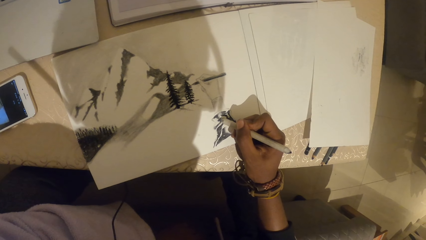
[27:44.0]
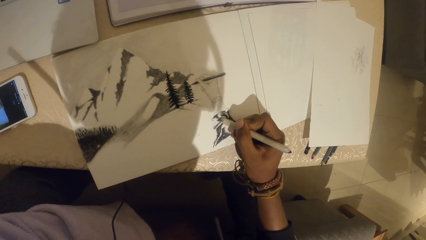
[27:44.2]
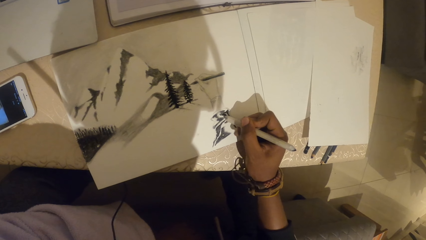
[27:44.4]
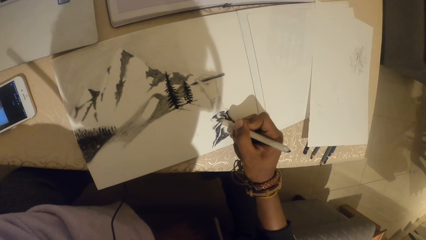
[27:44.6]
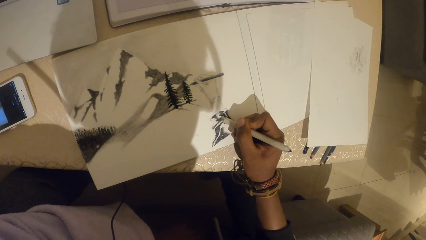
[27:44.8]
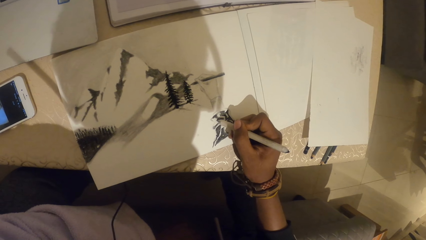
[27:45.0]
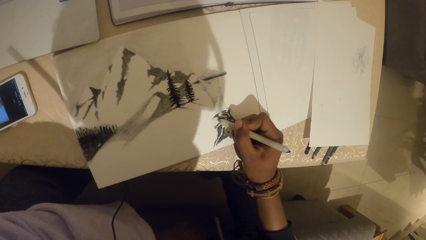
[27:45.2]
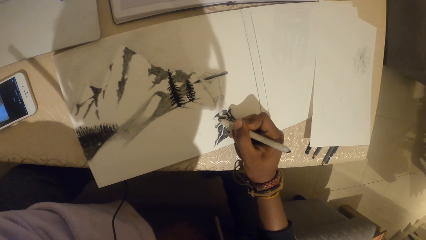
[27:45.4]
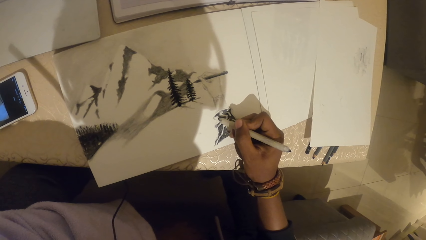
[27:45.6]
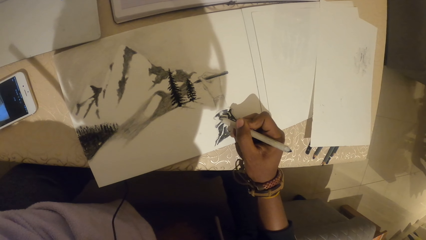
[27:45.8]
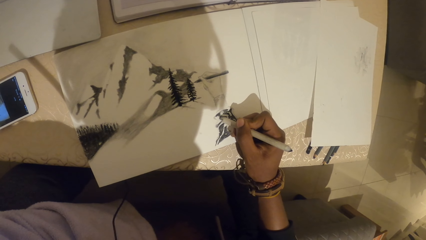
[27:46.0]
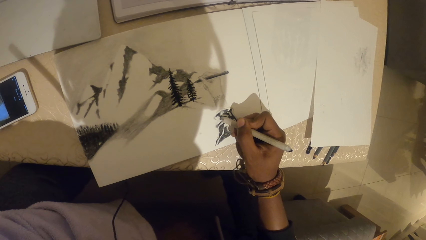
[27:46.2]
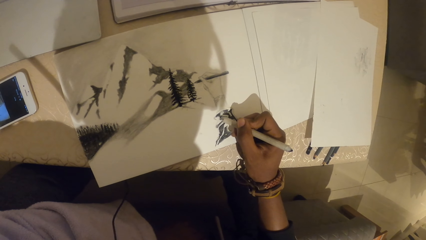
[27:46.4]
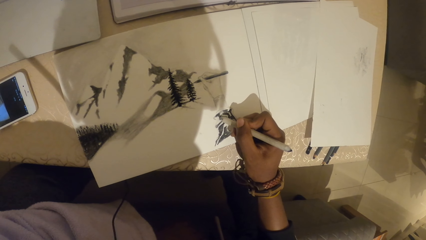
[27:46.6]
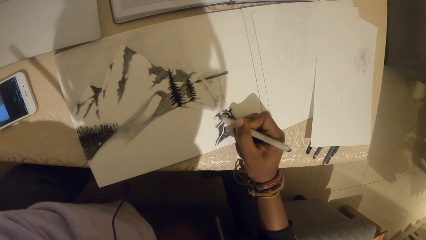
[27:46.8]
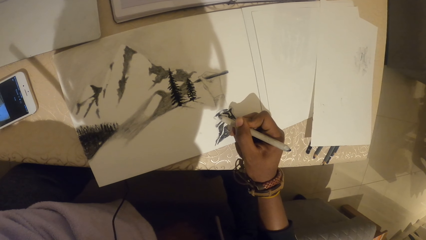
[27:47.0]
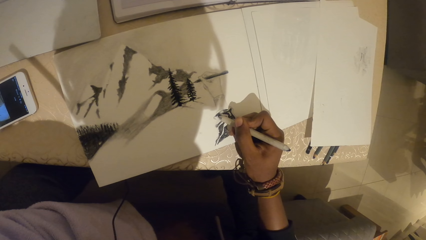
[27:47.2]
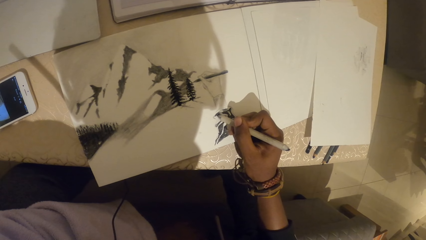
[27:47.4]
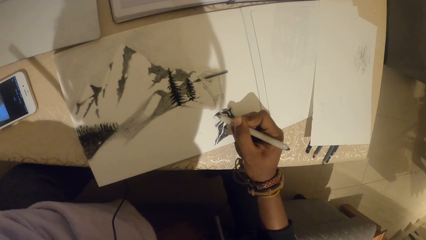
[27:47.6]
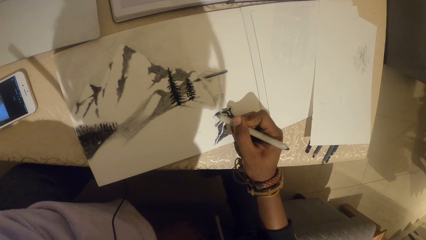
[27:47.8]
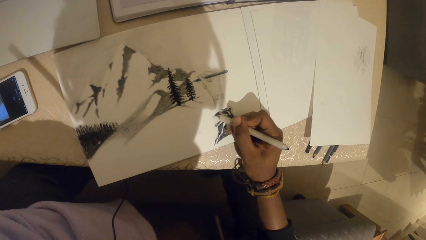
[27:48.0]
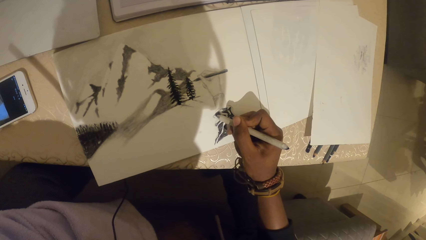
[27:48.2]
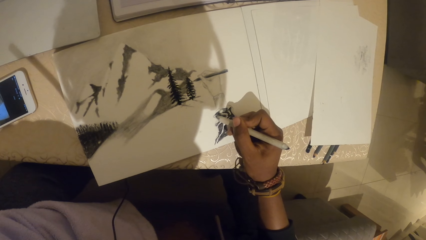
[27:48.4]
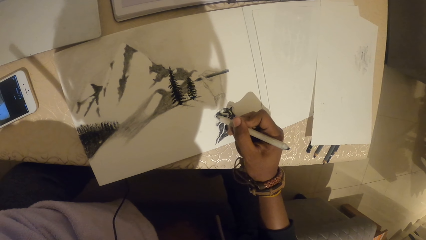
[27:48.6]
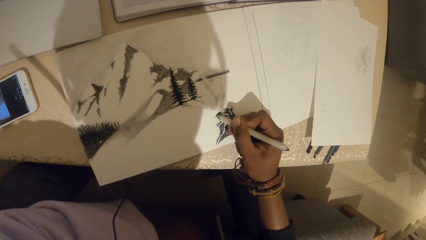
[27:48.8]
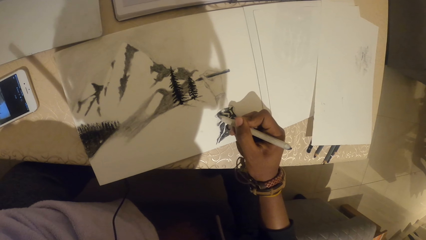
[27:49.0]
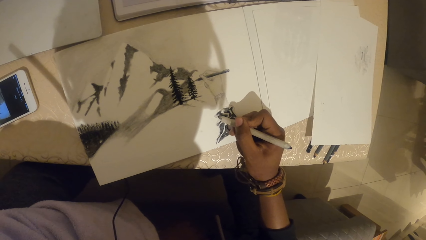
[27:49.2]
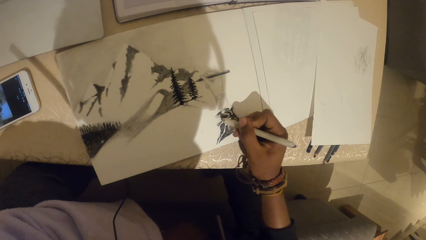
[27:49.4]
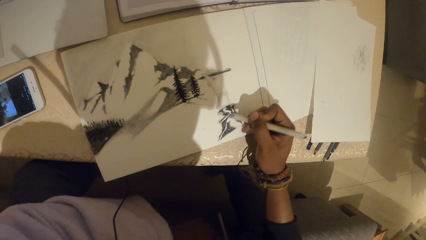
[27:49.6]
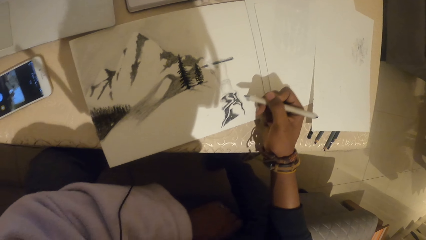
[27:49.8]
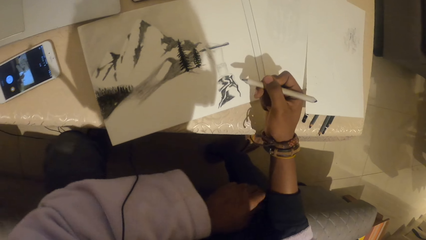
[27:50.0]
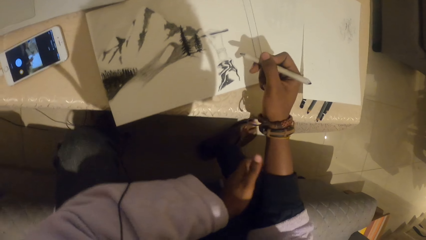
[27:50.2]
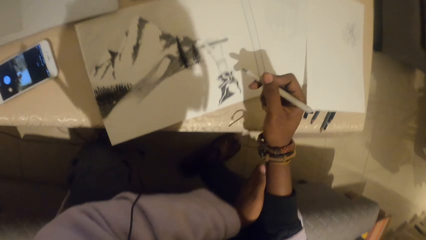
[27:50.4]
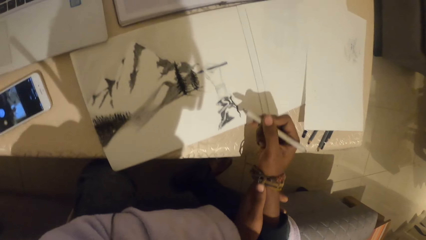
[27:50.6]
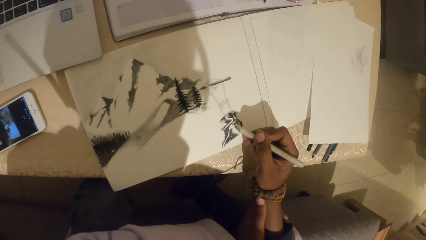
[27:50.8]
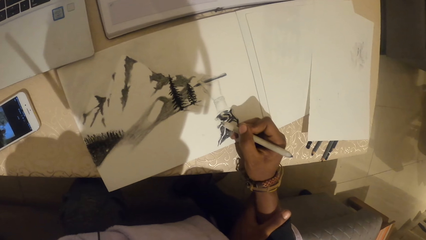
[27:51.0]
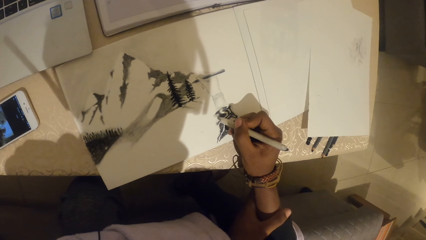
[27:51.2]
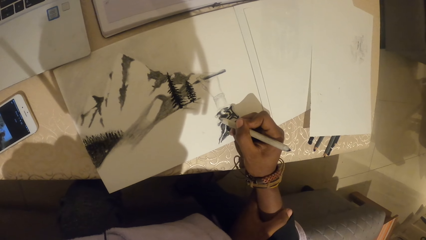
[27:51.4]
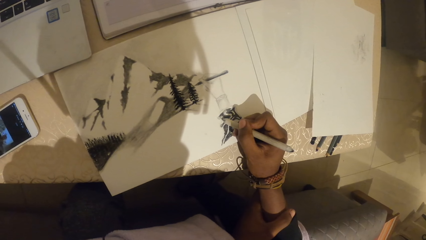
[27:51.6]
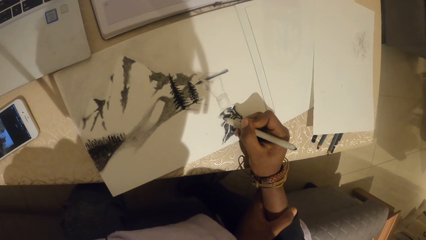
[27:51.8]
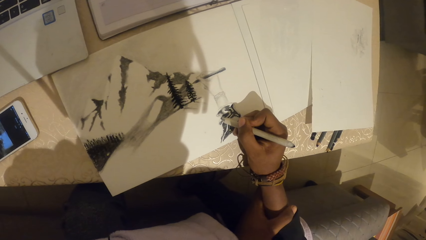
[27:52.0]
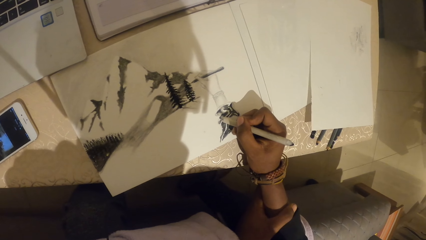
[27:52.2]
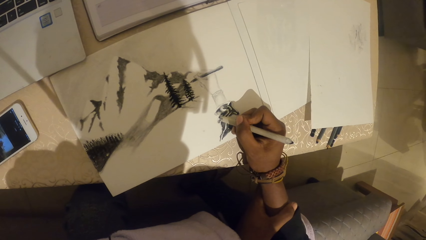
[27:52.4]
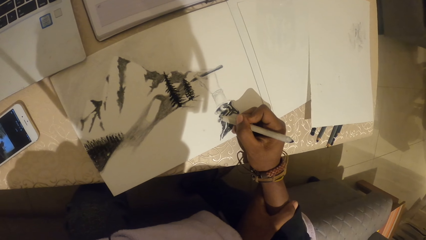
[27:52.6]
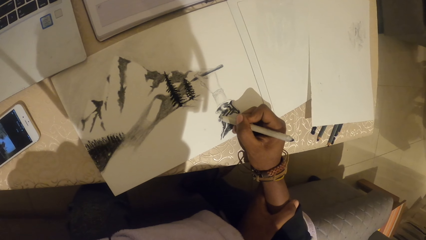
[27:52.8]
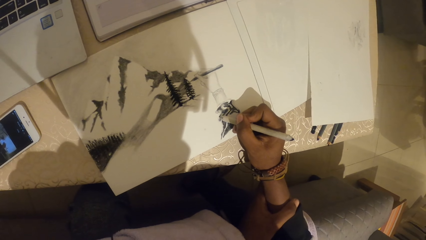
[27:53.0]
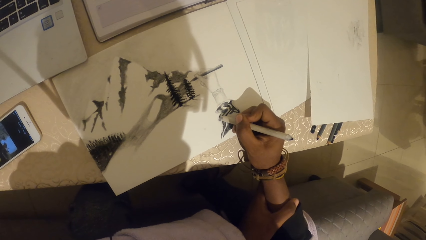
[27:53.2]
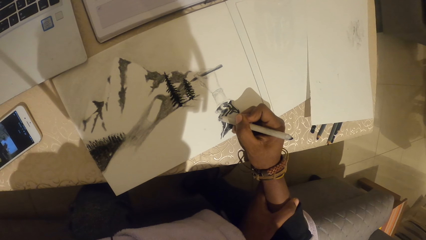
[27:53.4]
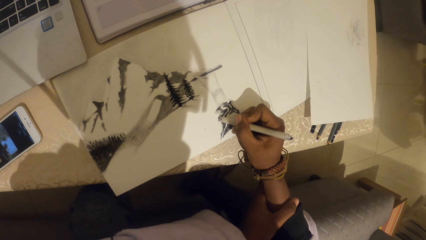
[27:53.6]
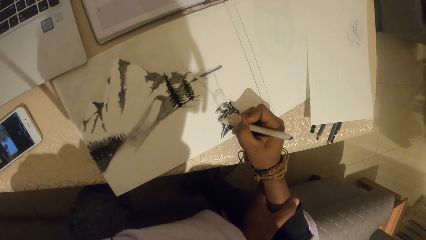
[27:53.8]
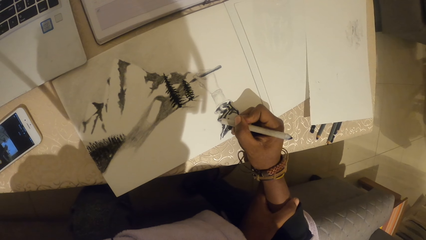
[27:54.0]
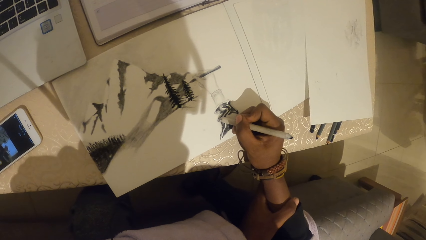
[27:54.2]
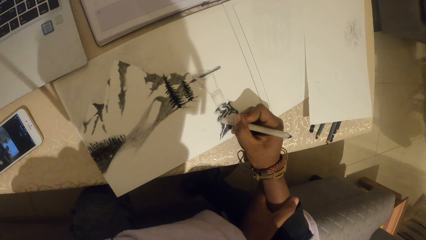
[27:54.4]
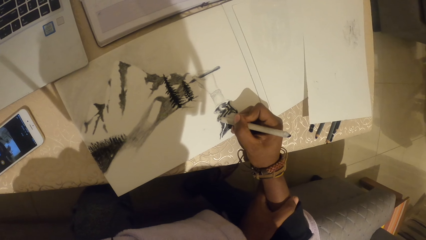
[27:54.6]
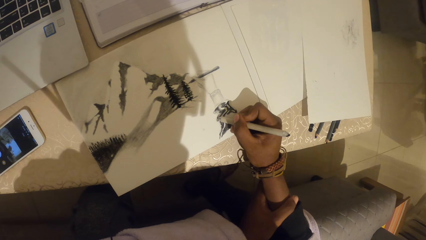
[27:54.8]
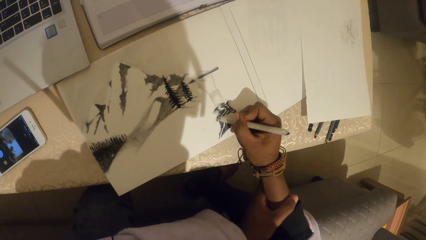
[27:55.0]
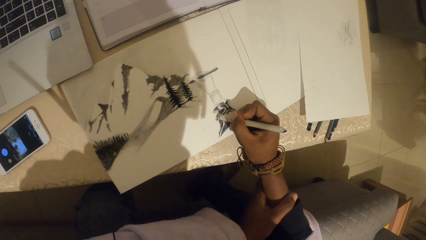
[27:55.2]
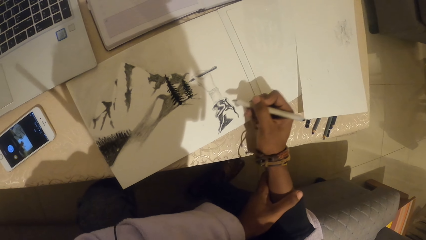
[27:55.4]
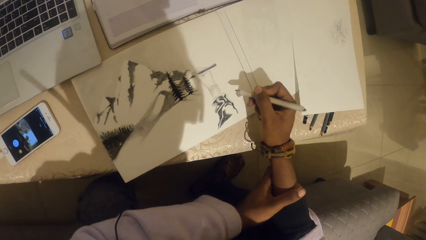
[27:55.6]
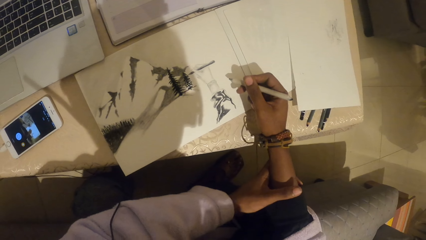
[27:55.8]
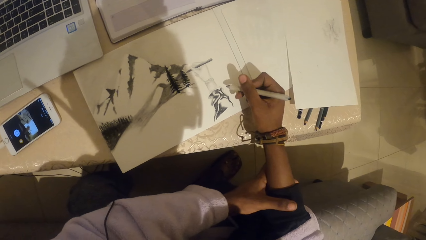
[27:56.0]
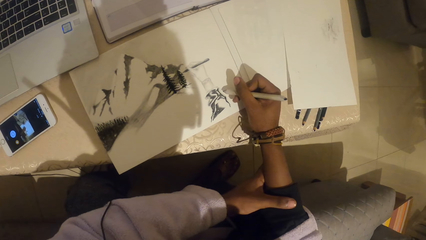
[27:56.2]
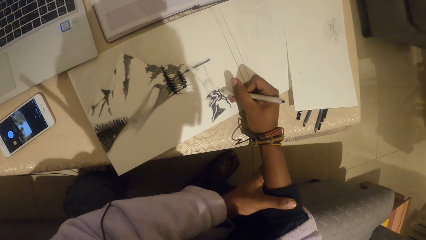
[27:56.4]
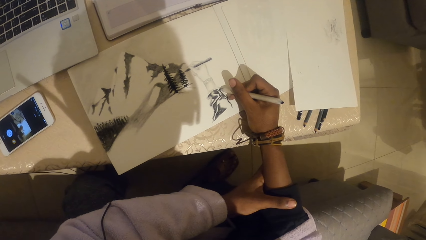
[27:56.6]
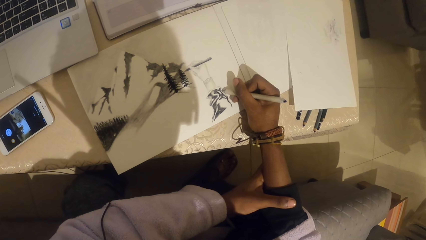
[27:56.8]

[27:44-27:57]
The camera wearer holds the right hand. They draw.

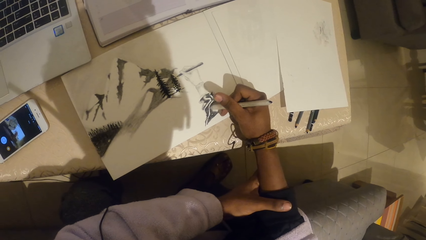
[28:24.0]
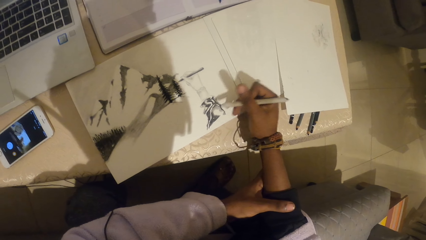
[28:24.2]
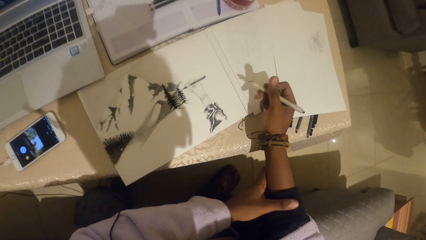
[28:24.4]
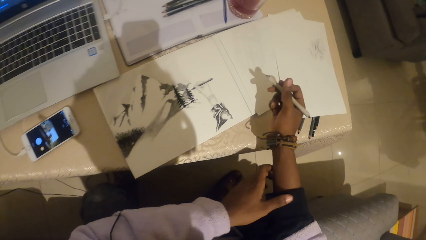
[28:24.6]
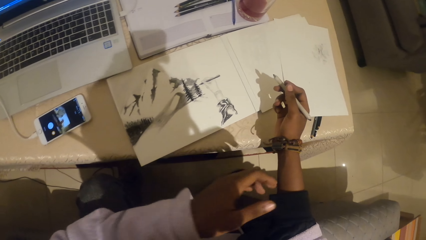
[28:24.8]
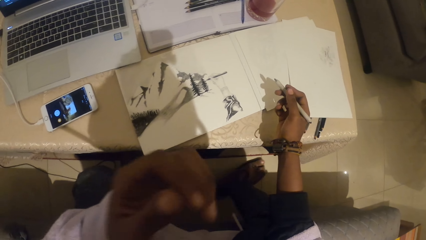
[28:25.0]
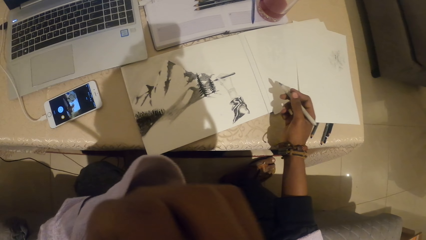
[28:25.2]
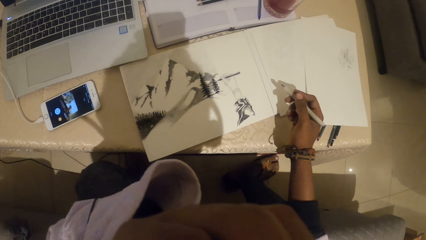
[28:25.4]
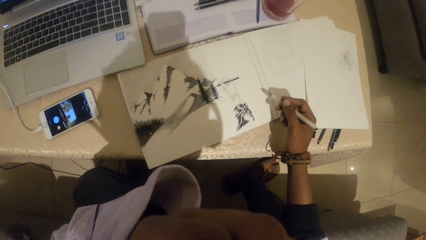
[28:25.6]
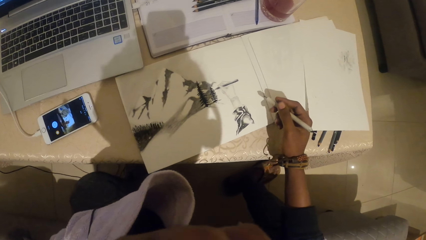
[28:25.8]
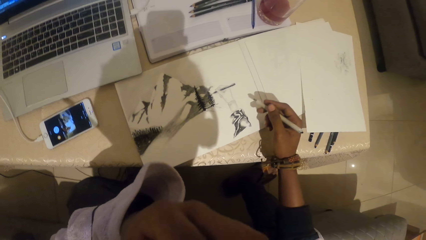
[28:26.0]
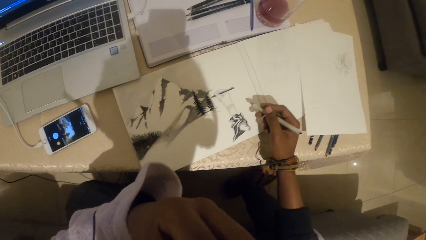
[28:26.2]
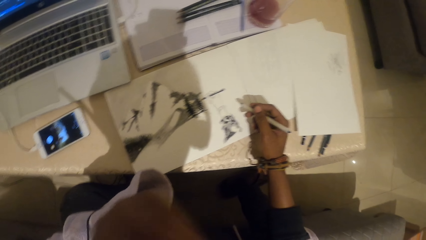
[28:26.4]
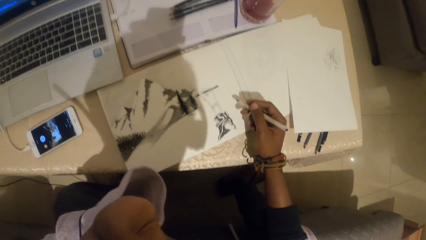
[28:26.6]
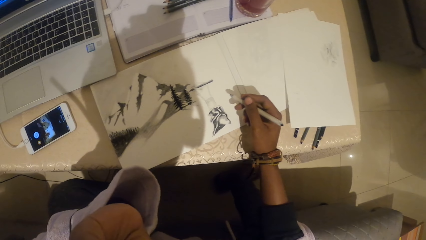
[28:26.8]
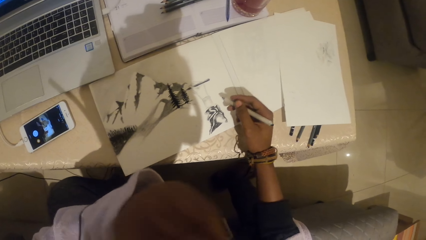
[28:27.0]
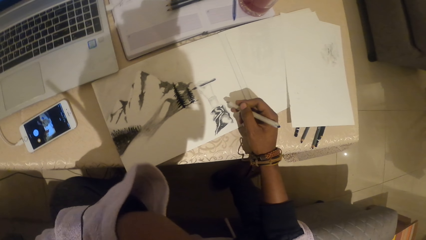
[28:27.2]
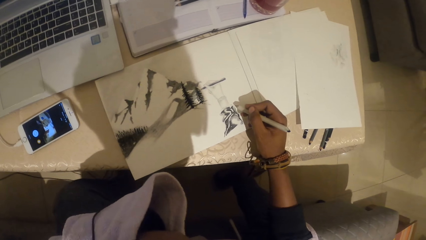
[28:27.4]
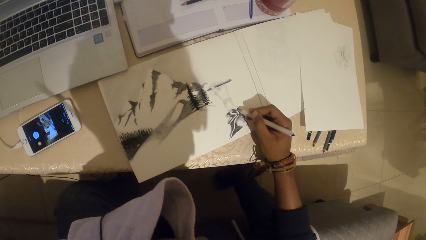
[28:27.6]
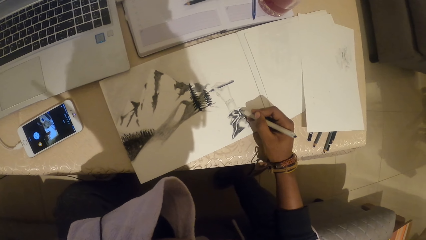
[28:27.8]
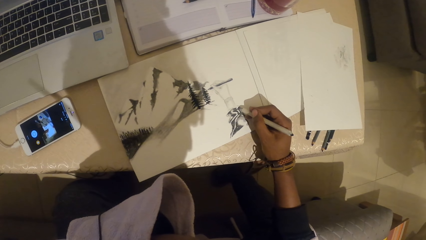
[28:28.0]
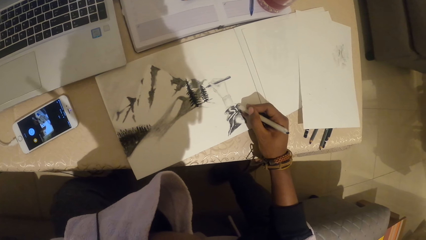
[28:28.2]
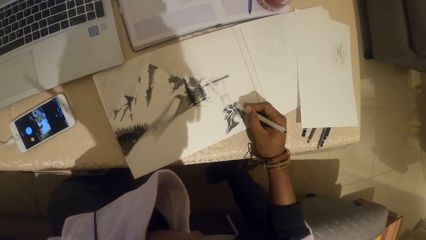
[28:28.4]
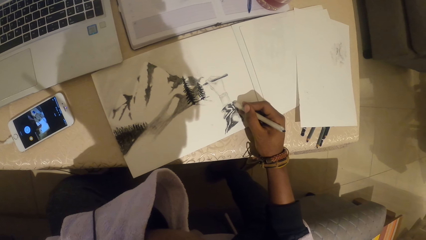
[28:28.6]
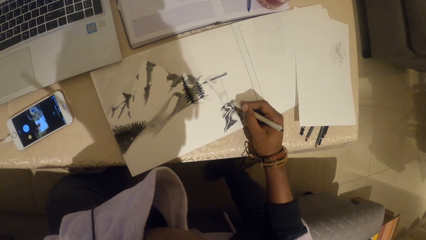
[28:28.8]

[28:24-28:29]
The camera wearer stares at the piece of paper on top of the table. They touch the face. They draw.
